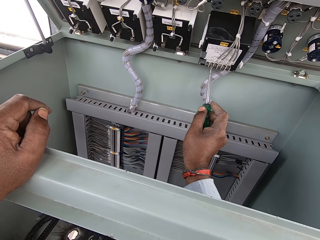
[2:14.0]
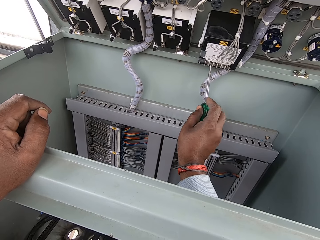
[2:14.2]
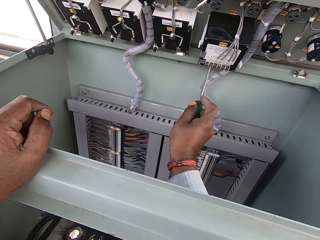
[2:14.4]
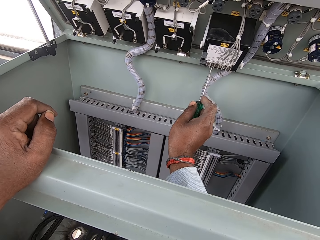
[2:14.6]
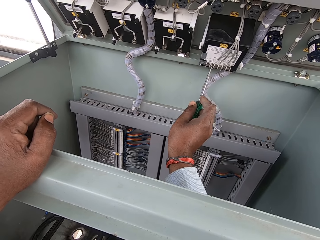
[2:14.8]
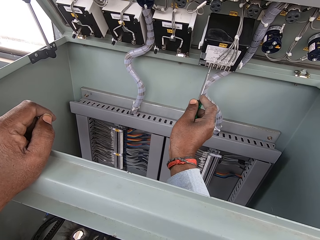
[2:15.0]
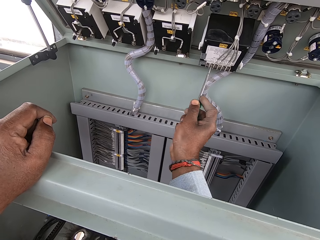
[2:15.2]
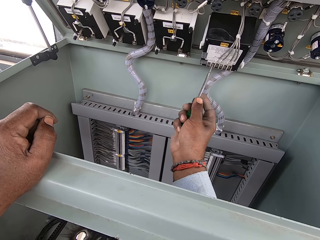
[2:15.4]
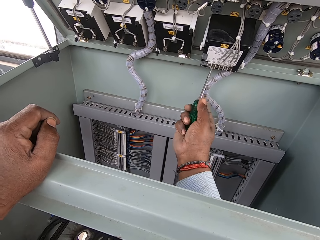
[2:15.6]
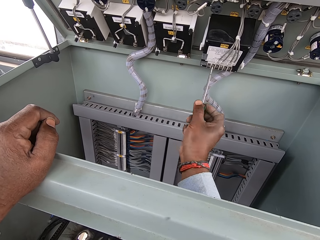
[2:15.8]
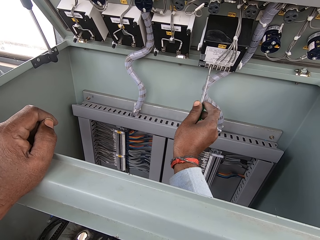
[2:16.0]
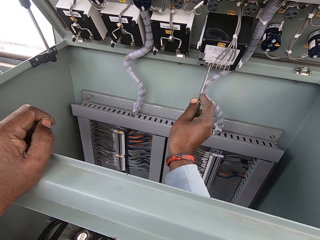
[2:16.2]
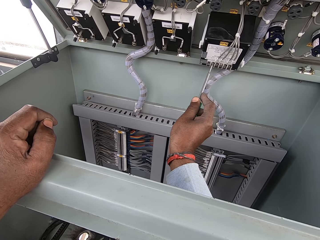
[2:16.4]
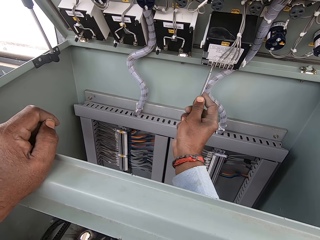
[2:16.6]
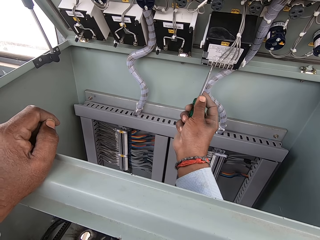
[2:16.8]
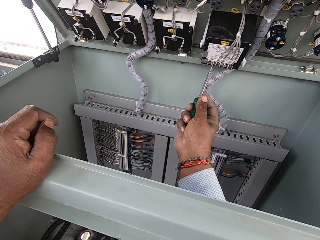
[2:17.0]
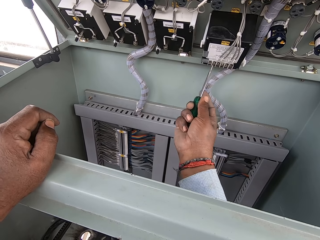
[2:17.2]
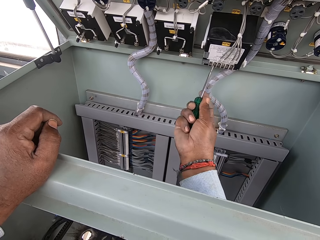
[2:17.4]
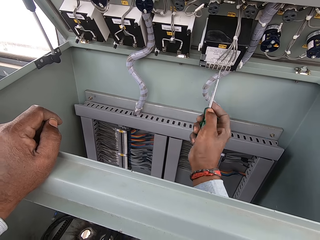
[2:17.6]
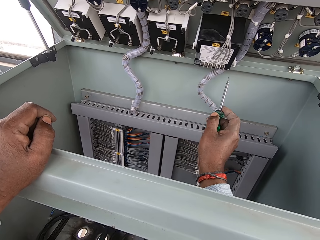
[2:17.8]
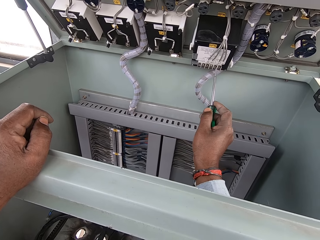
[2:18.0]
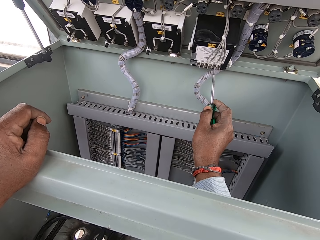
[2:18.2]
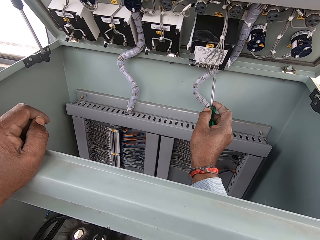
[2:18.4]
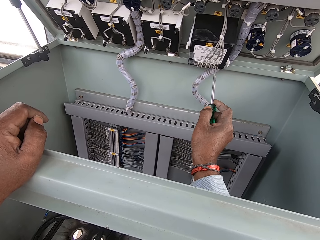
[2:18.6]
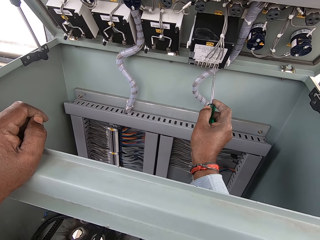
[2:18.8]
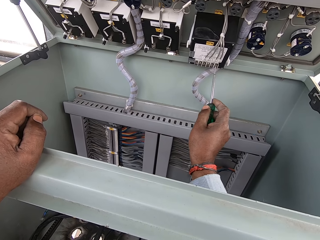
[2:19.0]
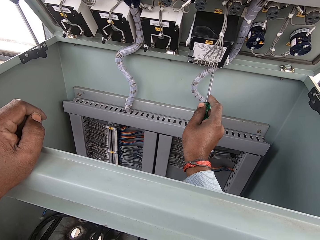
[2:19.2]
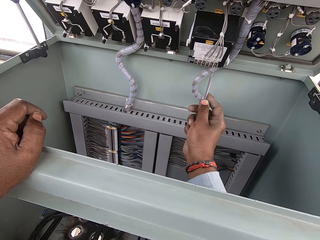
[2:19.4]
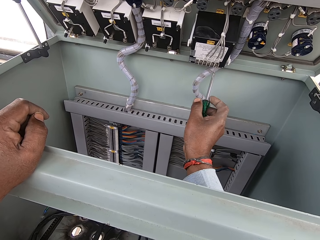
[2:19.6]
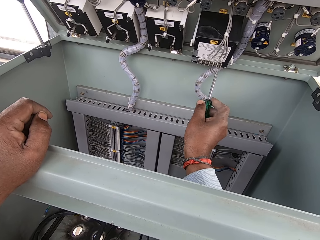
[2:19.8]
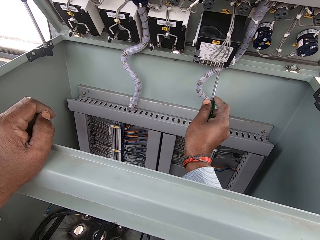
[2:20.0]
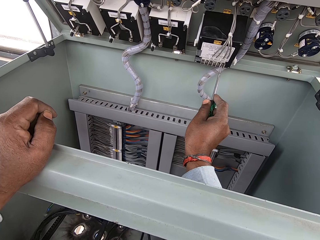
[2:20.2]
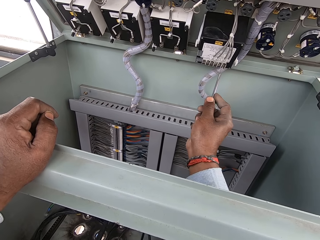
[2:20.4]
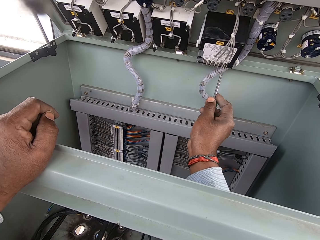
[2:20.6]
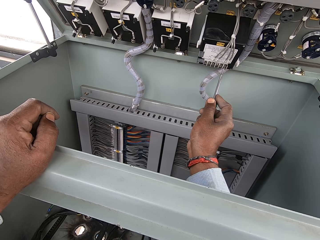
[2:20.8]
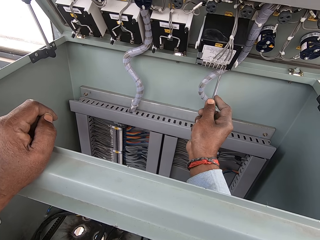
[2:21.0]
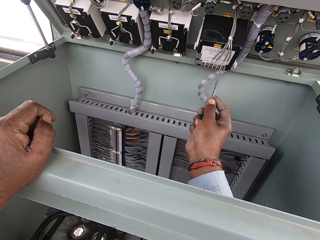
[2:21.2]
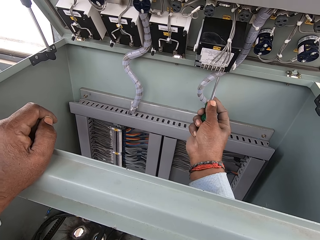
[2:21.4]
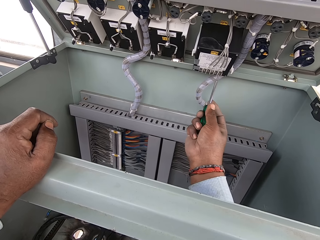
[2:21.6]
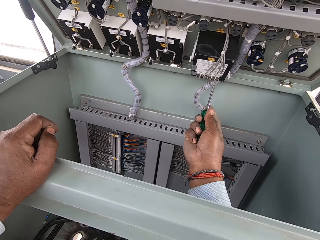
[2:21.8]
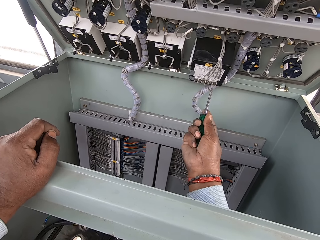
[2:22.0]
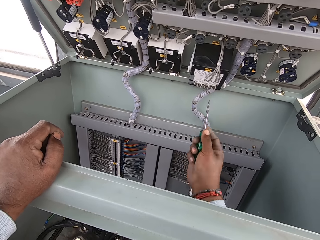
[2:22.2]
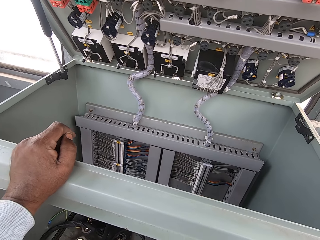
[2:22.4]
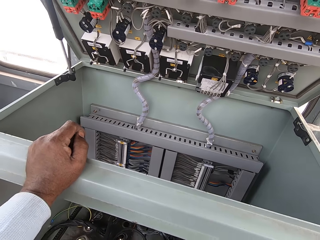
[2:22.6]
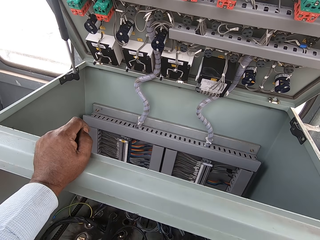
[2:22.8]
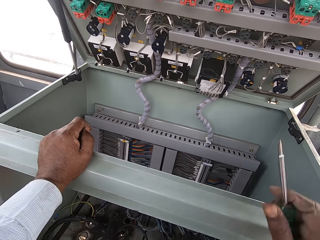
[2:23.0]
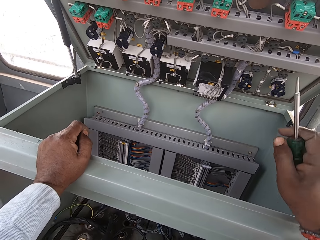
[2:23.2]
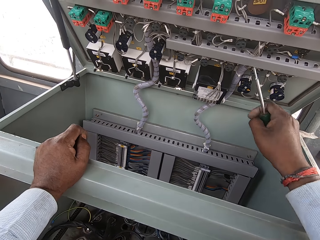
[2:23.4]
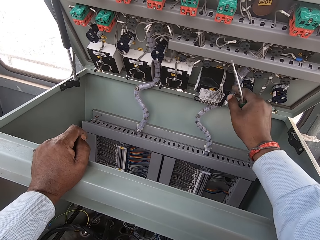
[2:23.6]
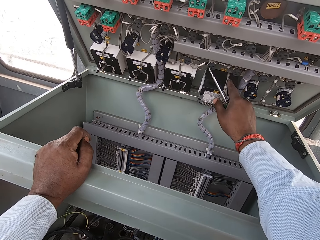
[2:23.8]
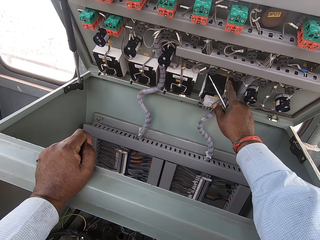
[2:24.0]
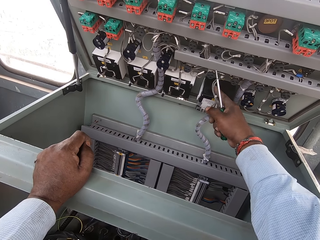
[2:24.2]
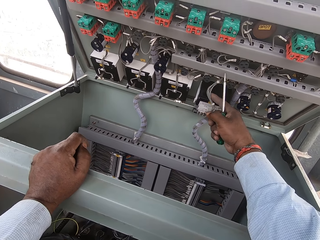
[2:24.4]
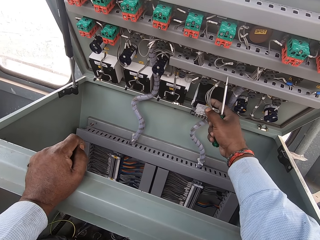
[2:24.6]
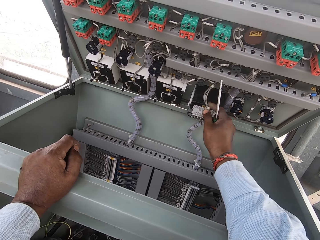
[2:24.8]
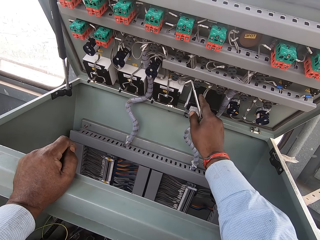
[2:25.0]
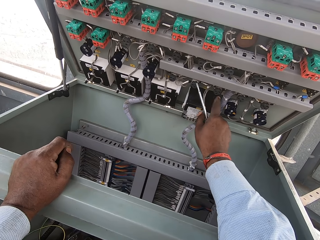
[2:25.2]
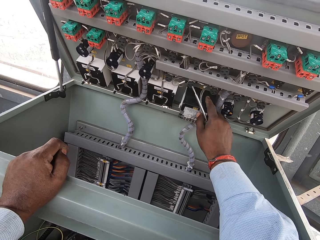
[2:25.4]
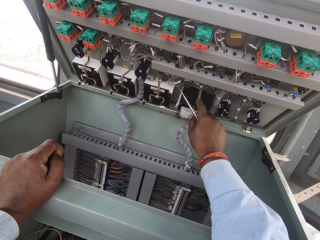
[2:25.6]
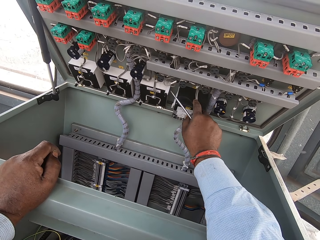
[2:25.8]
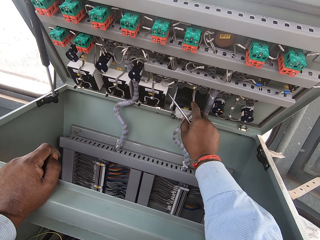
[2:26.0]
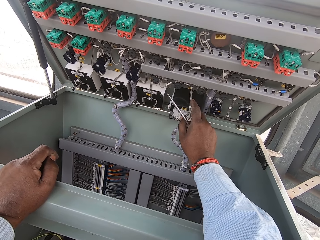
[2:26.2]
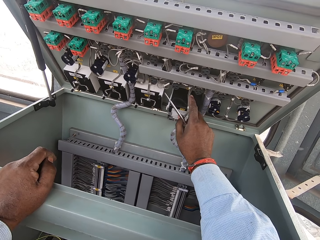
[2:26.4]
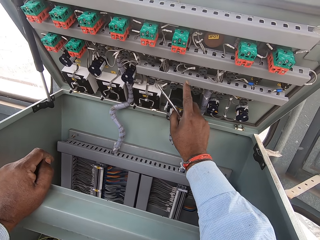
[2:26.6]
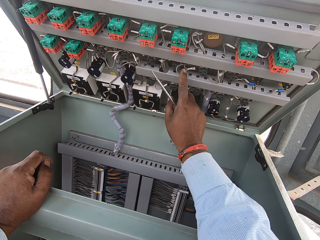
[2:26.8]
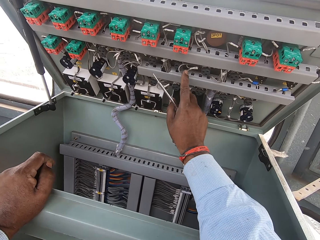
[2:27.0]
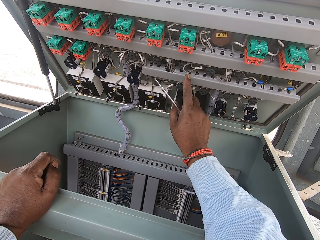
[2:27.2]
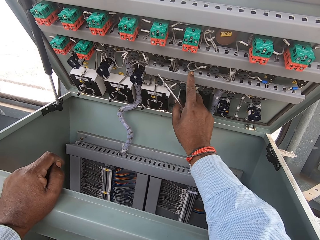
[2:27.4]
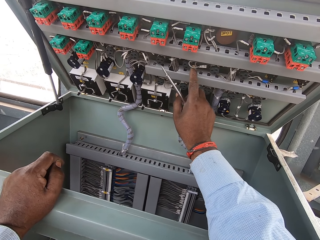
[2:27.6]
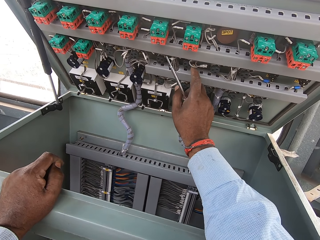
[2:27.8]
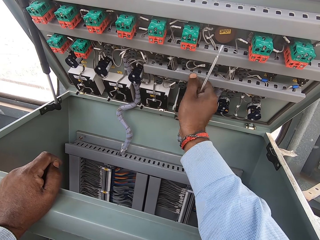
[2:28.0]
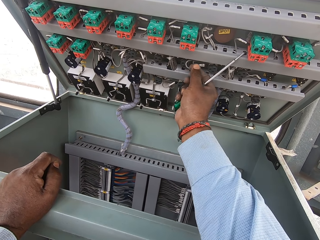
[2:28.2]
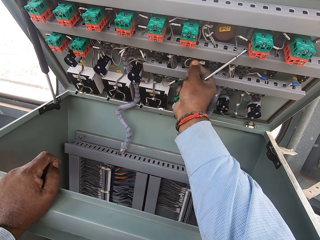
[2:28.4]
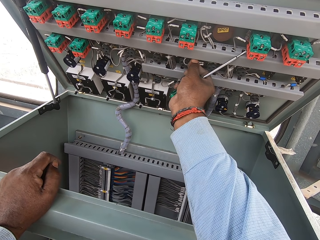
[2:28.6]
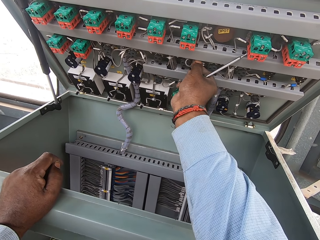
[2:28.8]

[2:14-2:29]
The camera wearer moves the wires with a screw. They move the cables. They touch the wires with a hand.

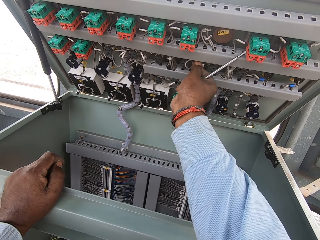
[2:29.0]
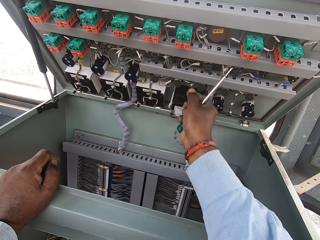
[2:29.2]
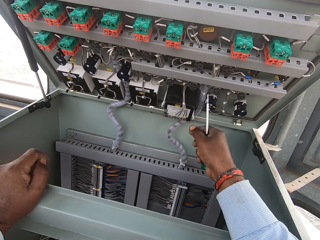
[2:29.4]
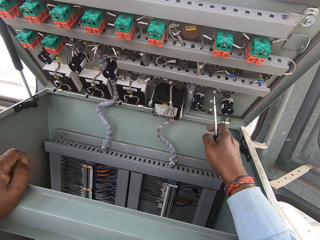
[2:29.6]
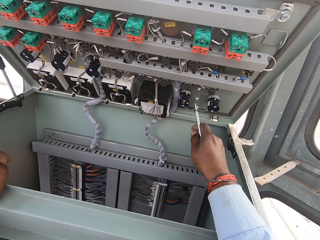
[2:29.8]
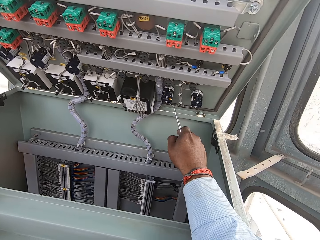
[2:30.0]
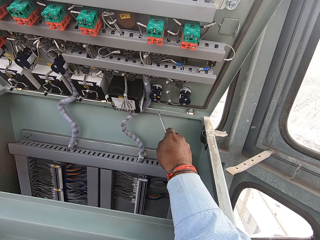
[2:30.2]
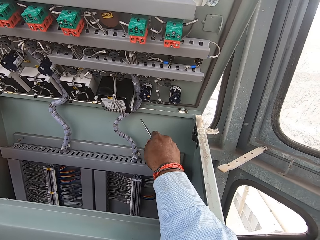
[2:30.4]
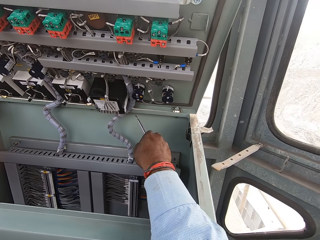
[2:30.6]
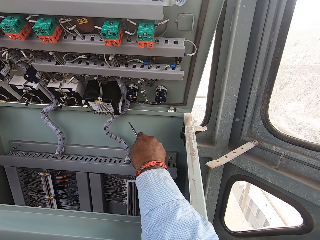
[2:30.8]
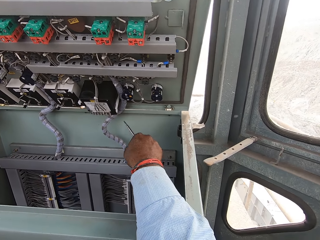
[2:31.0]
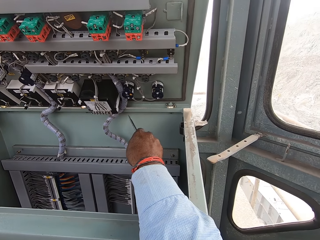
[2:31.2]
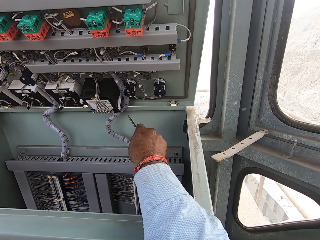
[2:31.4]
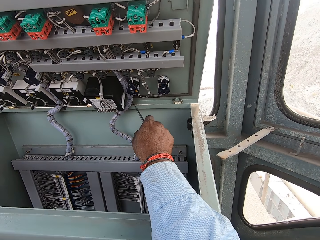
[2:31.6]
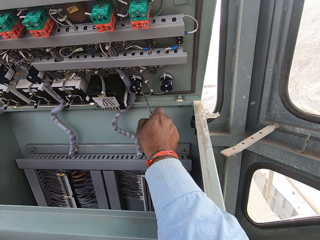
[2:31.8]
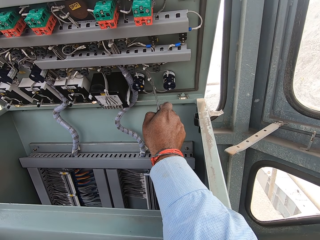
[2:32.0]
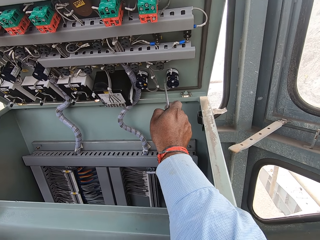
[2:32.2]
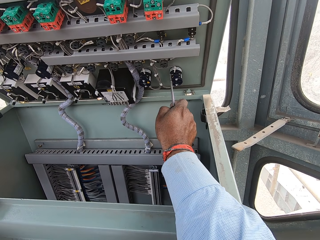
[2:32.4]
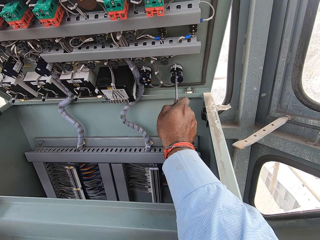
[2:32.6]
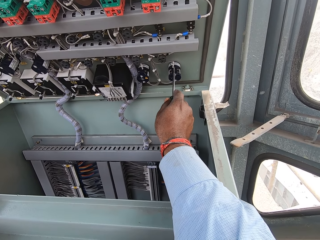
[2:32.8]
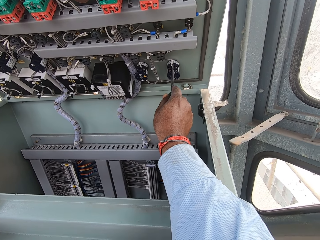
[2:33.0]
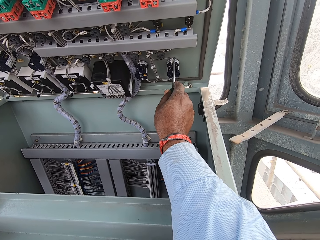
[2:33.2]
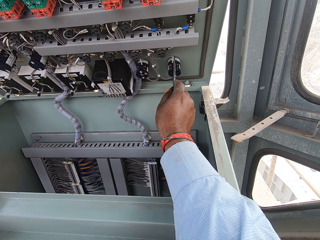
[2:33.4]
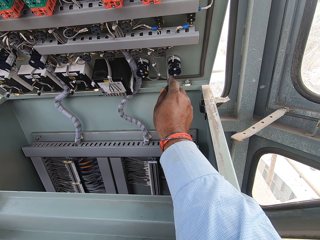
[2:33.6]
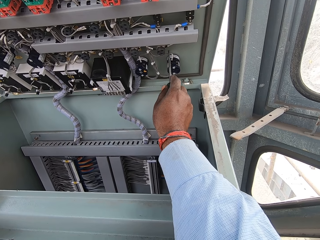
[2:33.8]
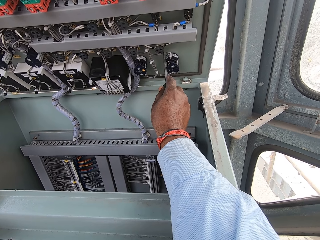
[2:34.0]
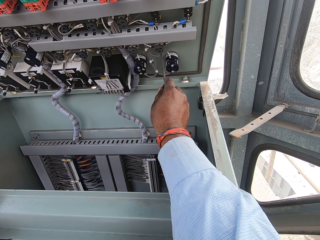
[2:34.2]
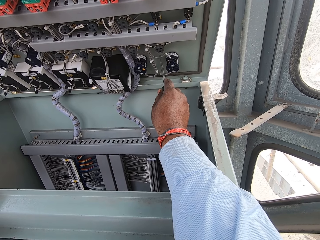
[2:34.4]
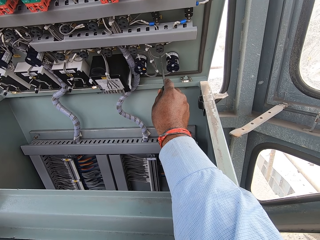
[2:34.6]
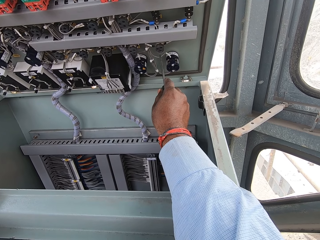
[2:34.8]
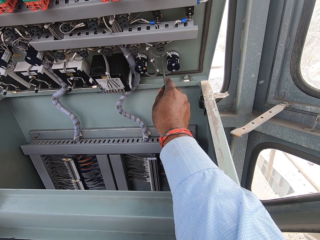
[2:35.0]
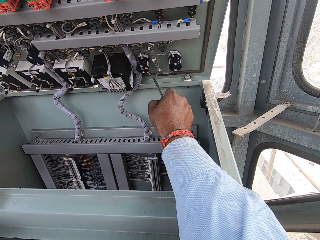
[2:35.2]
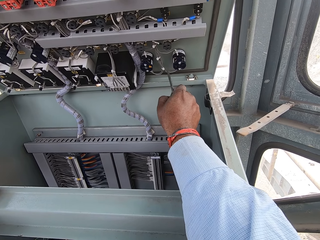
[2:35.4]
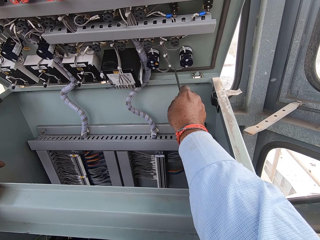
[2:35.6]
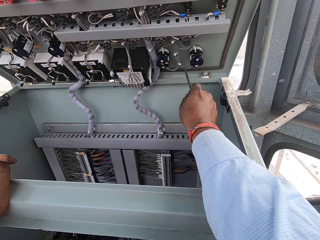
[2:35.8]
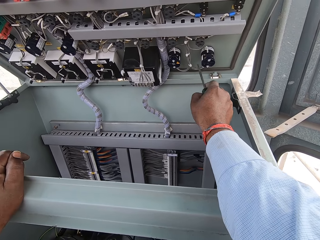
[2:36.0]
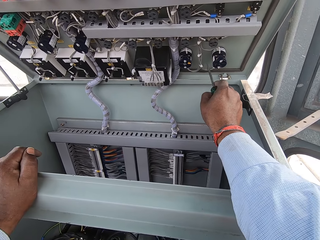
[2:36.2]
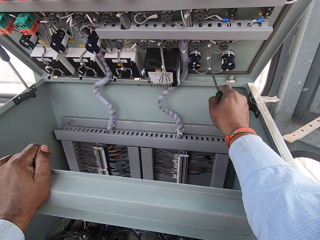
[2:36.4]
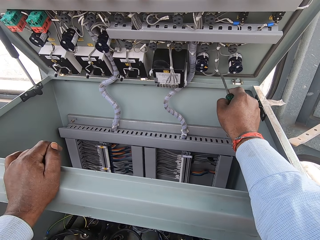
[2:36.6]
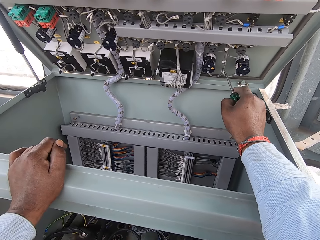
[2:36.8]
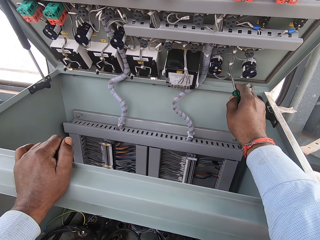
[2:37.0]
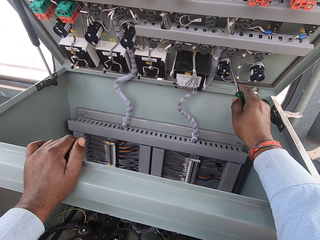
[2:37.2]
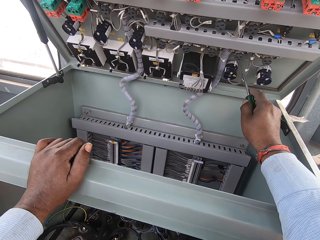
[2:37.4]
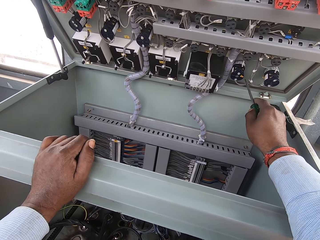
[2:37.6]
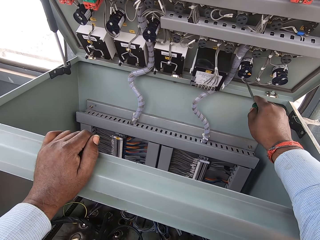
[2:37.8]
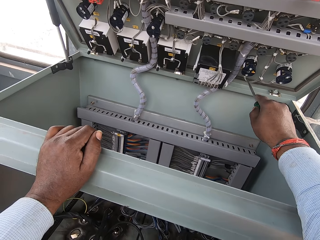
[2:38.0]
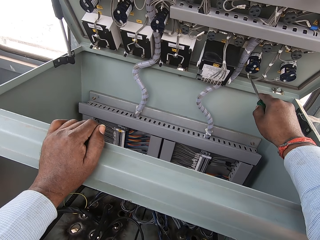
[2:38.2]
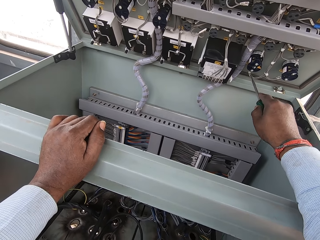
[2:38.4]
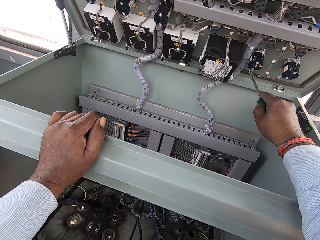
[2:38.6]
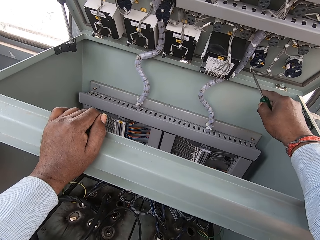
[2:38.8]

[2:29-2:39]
The camera wearer checks the wires with the screwdriver.
